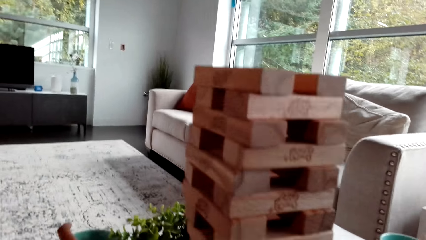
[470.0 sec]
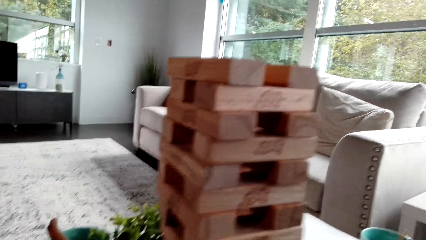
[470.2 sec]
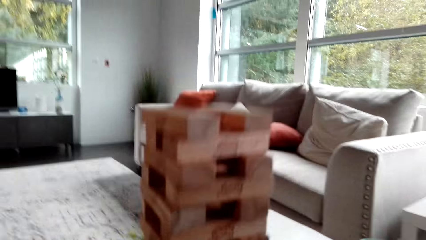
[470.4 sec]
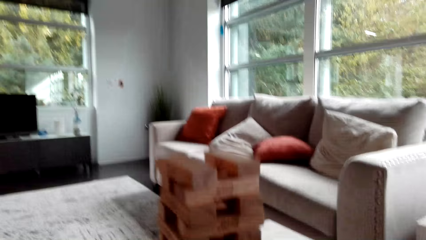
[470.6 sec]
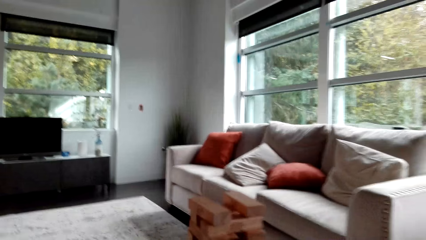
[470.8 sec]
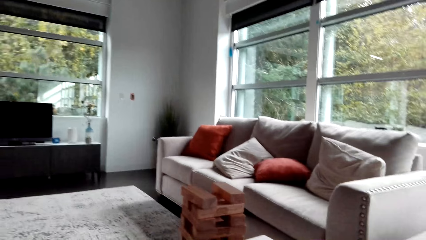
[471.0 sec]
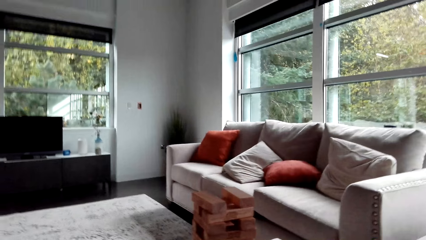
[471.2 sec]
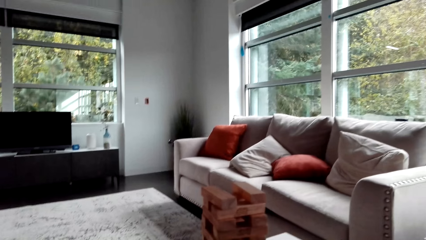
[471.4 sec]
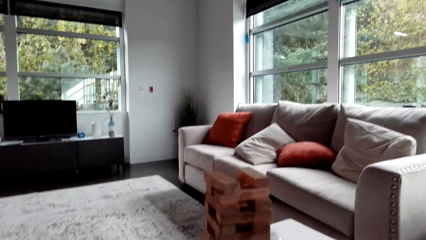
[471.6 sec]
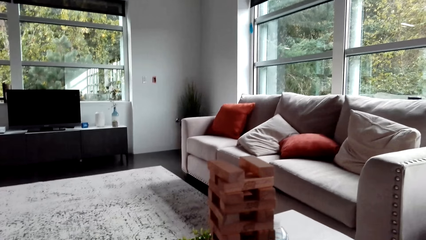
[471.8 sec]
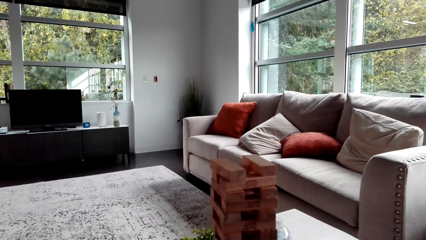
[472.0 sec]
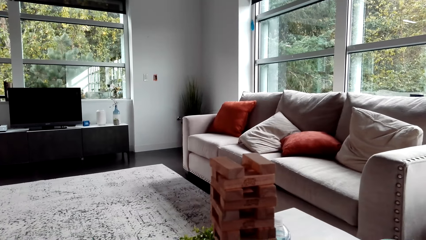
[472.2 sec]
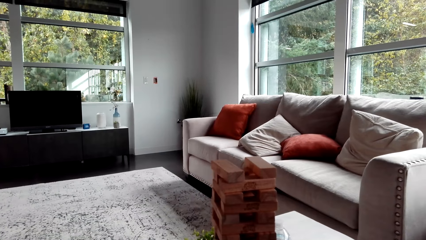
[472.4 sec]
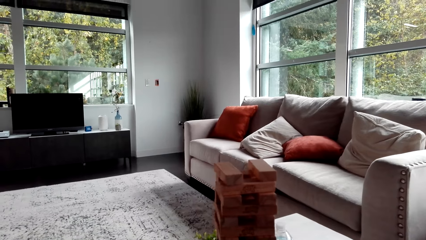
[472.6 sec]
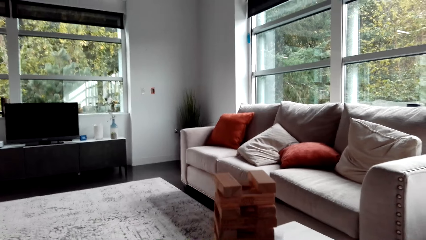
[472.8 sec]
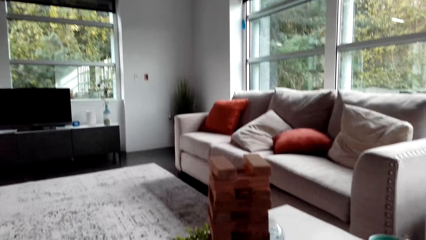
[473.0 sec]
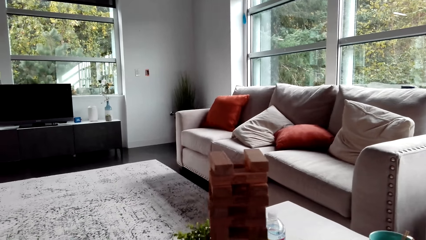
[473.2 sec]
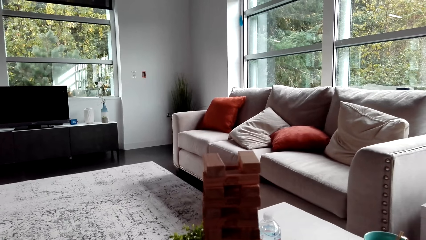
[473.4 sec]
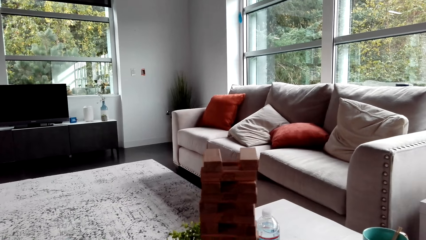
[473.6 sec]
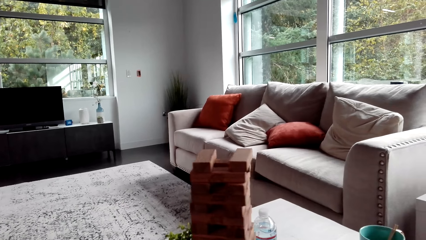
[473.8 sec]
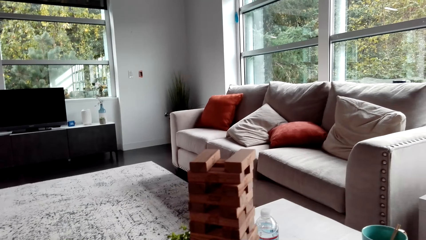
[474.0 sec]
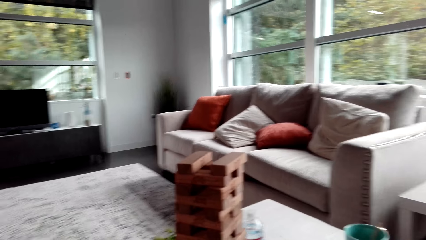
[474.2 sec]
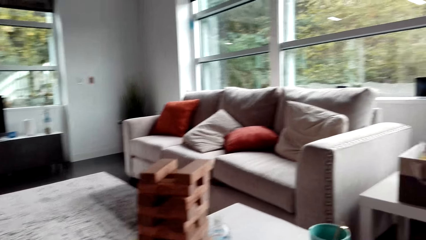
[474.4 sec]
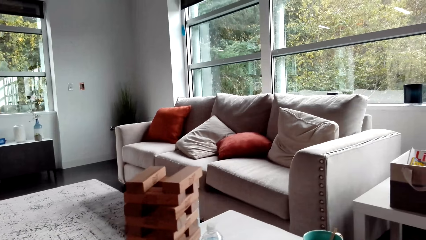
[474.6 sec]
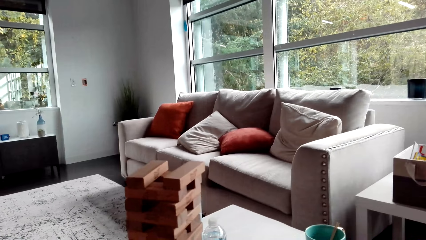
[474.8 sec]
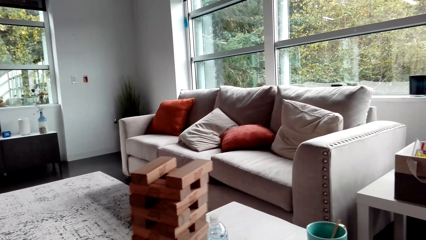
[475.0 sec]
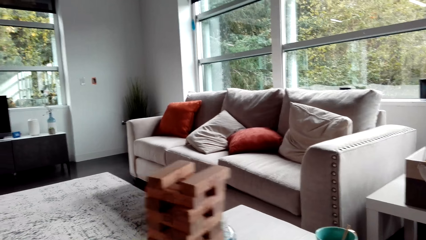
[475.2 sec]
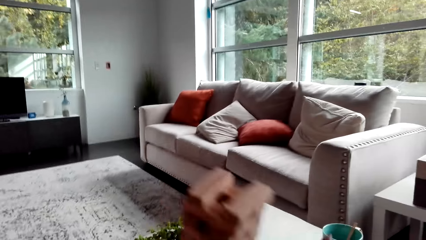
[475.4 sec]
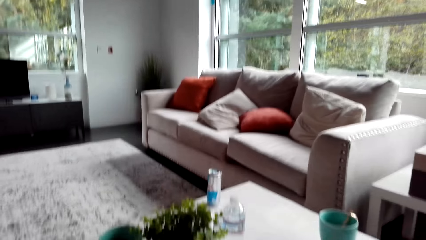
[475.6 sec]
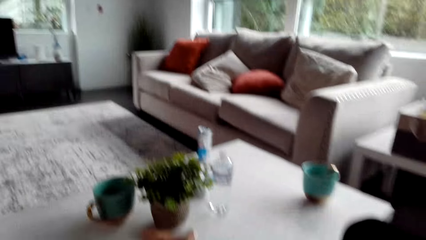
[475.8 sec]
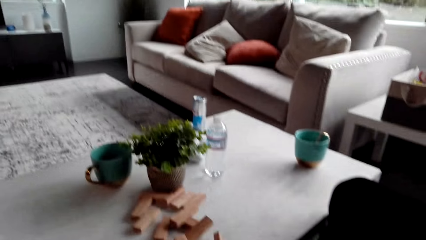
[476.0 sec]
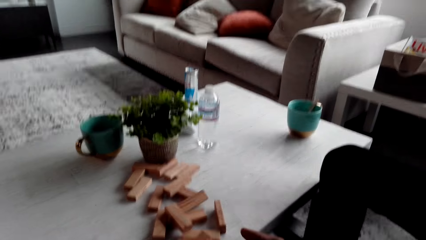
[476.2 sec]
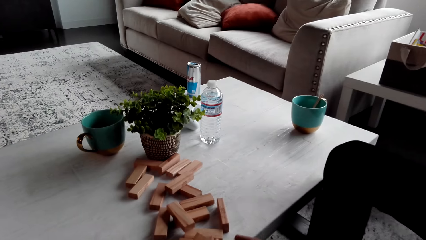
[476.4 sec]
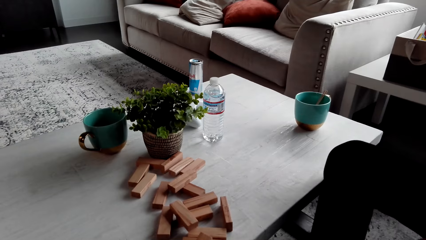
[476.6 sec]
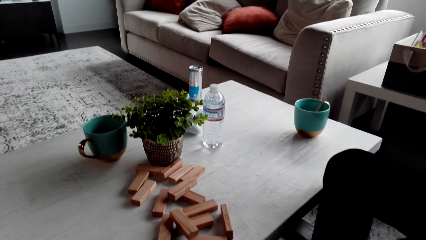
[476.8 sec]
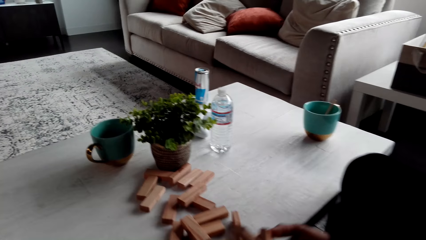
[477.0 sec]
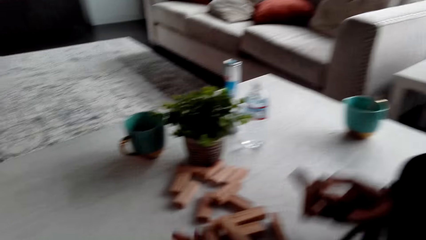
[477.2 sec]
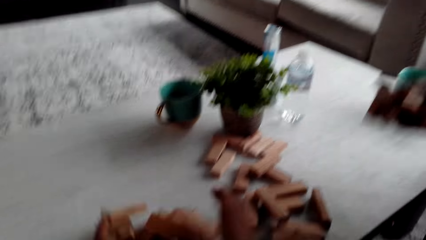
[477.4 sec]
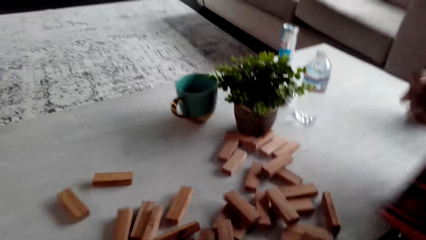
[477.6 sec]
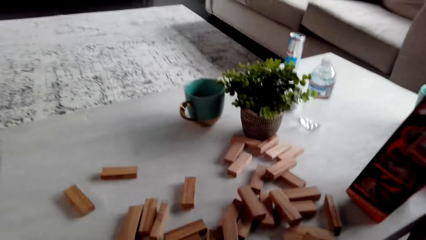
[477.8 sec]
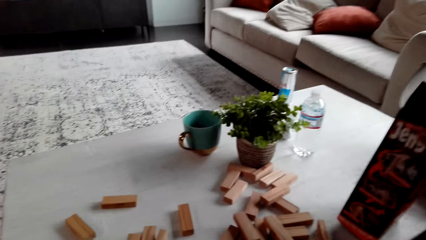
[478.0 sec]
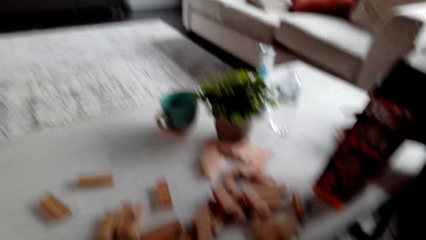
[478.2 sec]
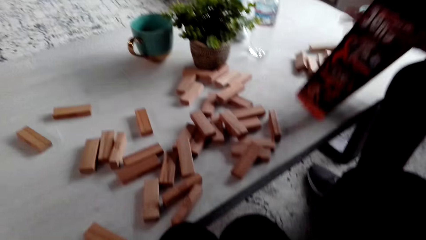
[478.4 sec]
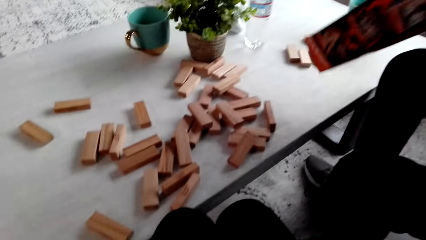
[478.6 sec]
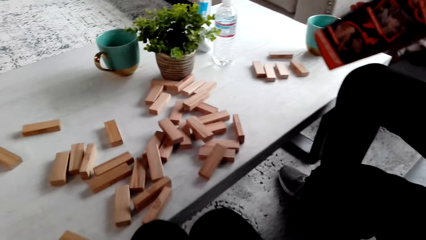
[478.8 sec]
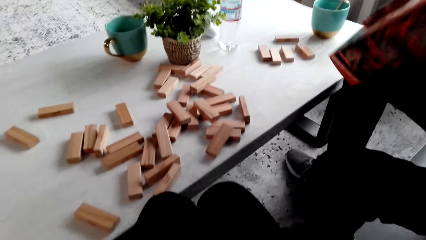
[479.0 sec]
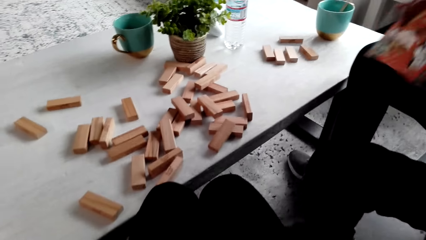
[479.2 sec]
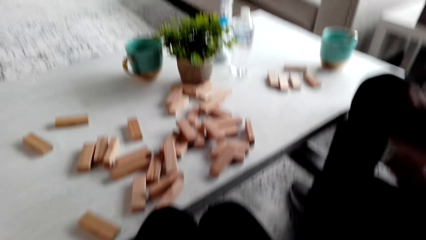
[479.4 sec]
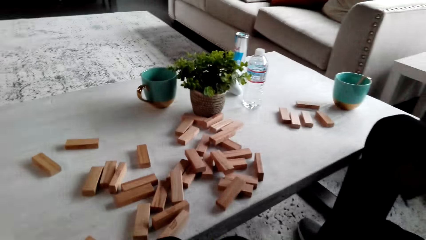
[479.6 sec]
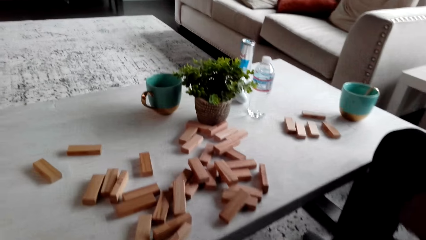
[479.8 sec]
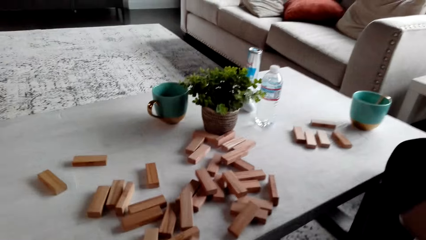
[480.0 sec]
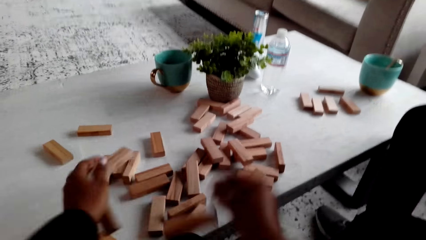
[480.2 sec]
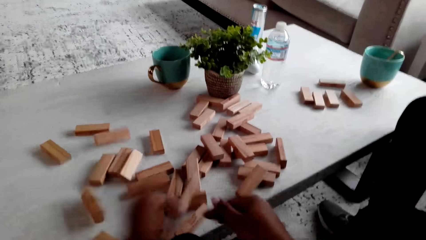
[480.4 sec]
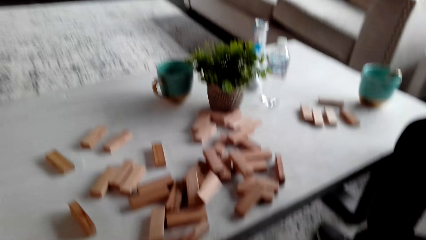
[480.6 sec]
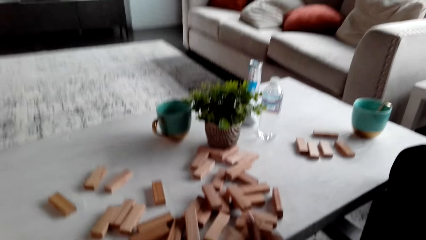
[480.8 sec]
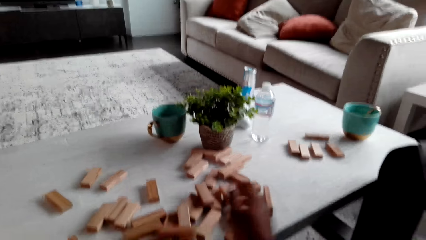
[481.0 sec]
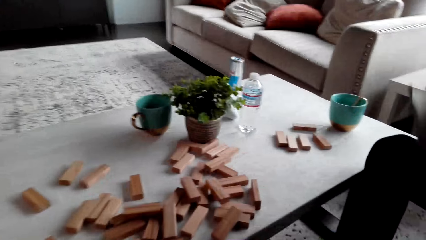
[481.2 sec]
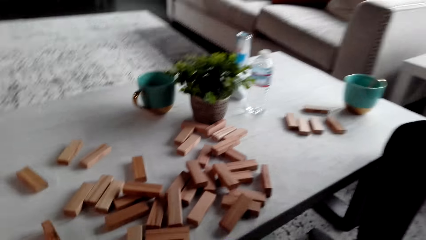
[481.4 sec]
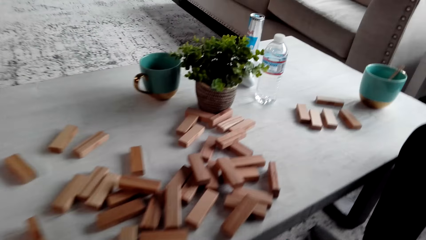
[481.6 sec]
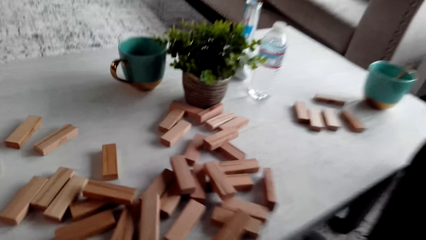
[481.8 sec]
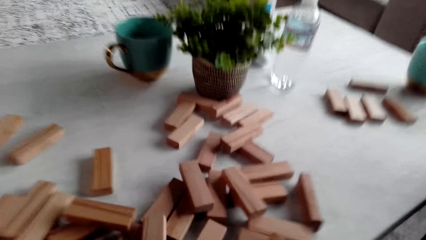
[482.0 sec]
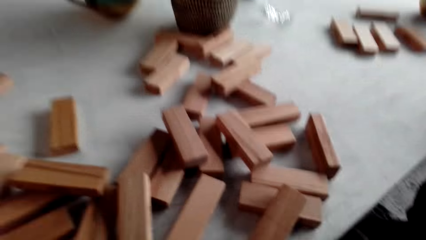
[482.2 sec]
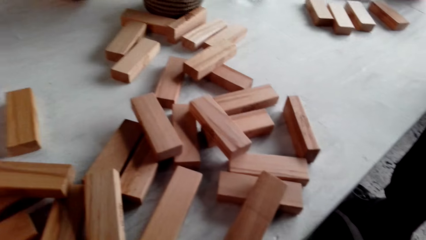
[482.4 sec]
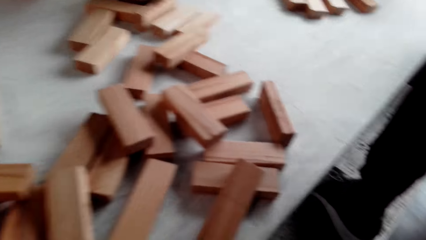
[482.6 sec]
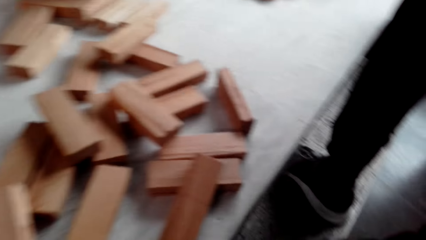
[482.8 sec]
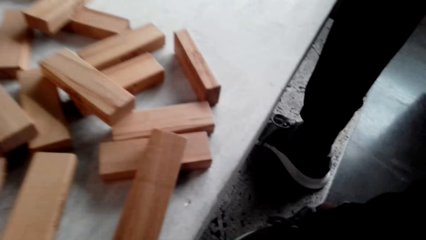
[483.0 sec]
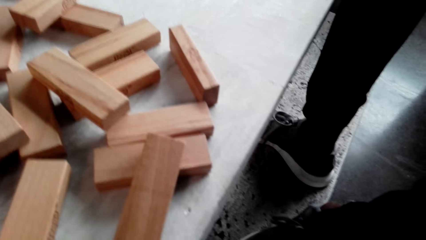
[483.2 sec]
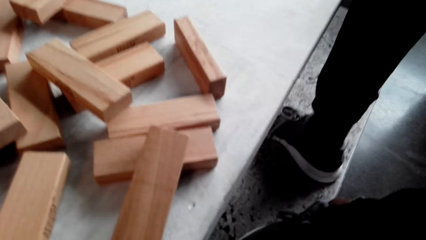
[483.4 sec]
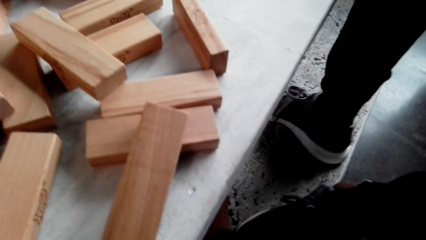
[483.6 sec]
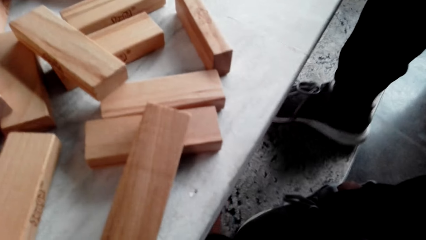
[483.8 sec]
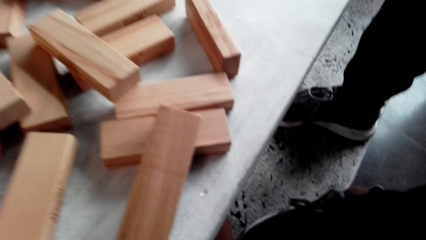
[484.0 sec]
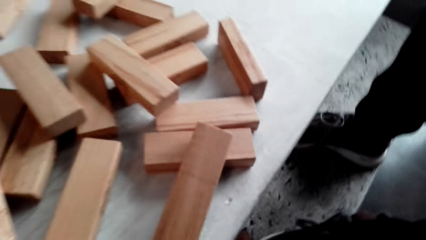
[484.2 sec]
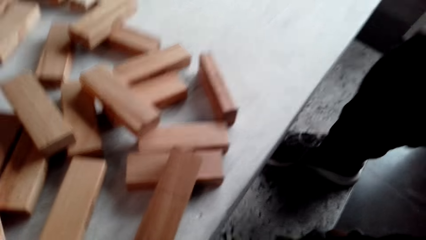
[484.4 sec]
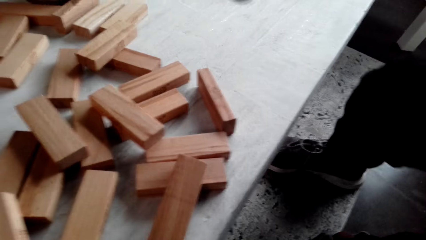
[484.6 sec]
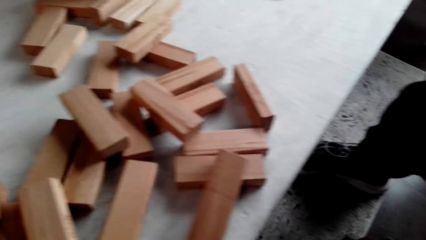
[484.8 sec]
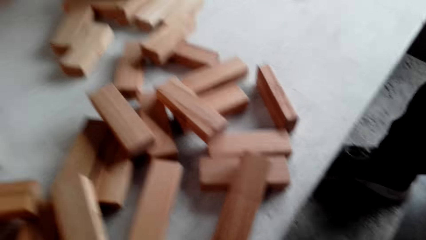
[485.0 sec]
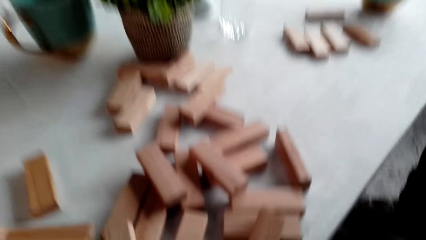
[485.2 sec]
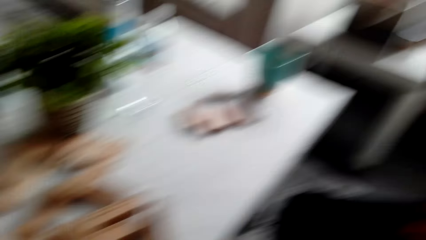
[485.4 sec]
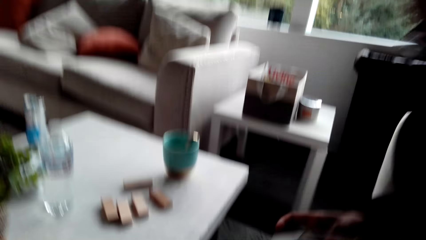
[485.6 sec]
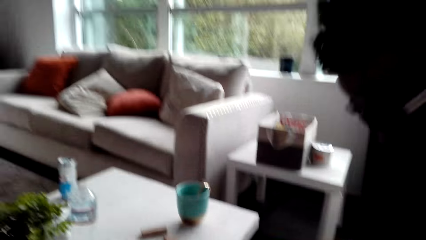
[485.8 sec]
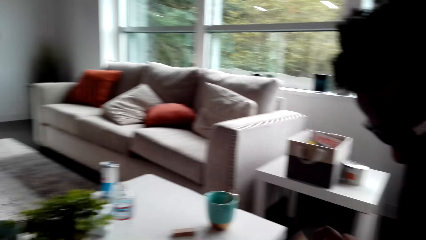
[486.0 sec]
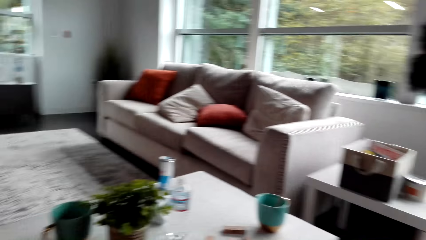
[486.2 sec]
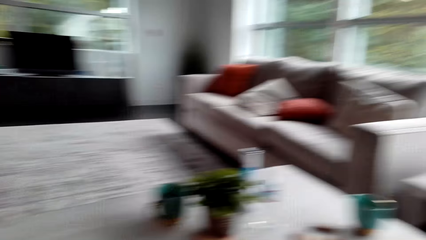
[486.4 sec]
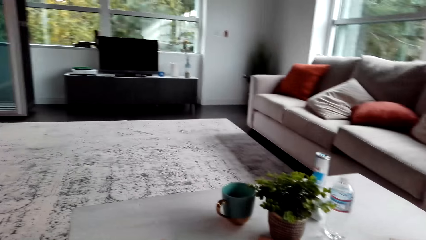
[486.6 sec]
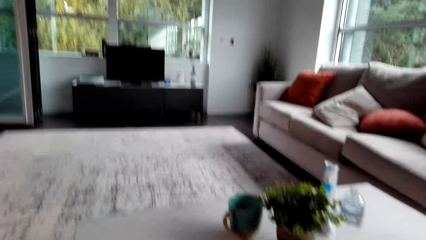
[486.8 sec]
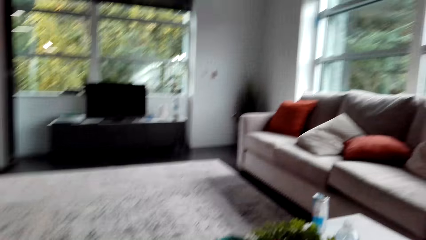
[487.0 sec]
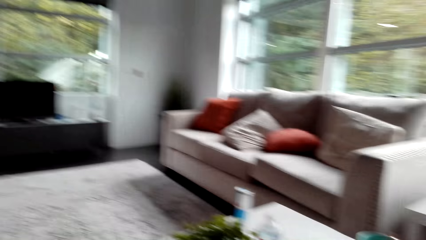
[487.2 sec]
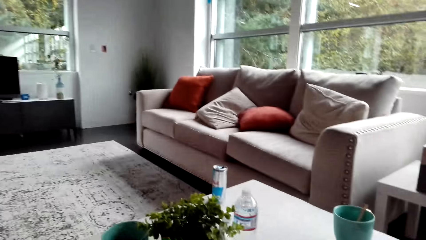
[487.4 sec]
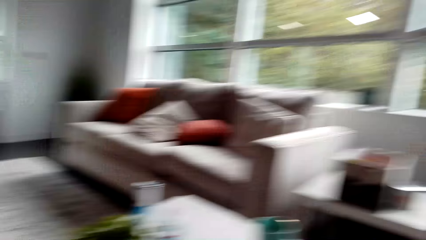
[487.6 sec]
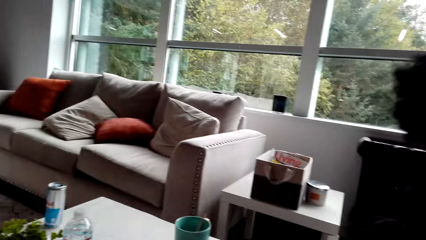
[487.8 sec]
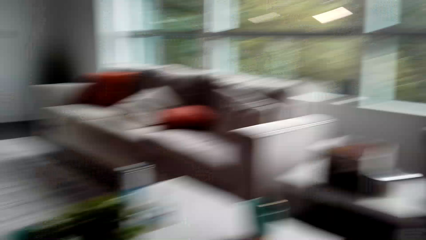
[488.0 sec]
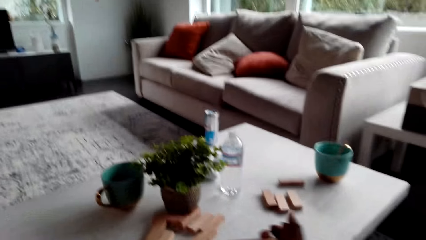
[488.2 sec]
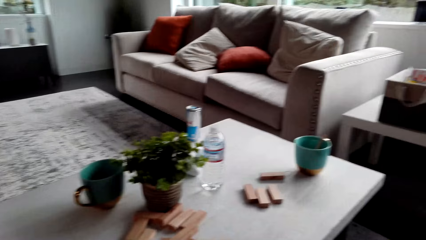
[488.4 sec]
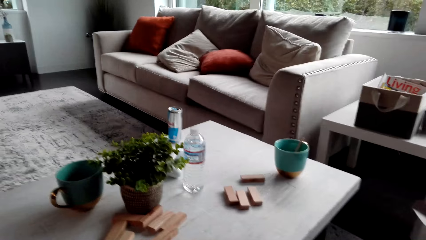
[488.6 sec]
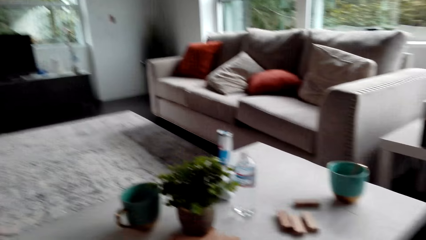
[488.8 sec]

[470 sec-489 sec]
The camera wearer drops jenga wood puzzles on the table. A man drops blocks. The man places a box on the table and lifts the box. The camera wearer drops the jenga wood puzzles on the table. They look around. They pick up the jenga wood puzzles. They walk around. They look around the house.
